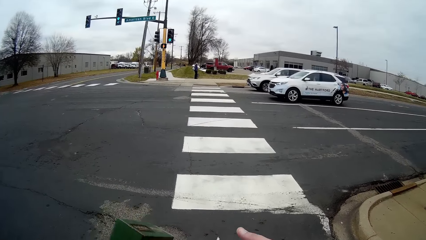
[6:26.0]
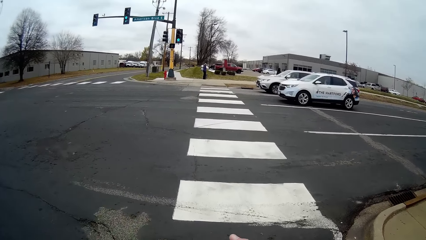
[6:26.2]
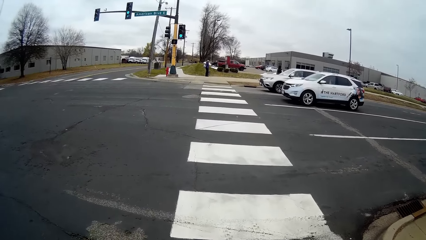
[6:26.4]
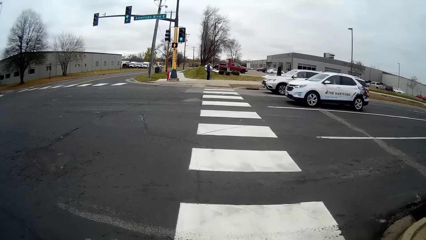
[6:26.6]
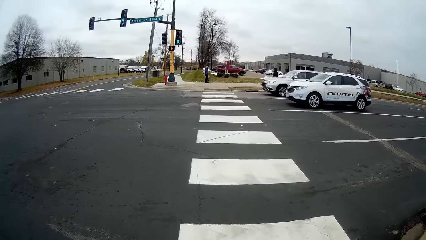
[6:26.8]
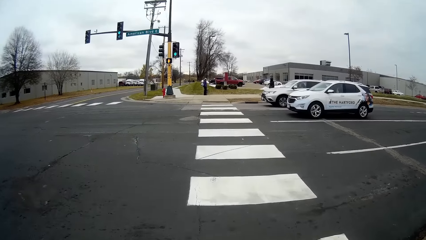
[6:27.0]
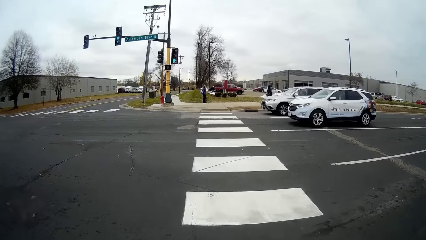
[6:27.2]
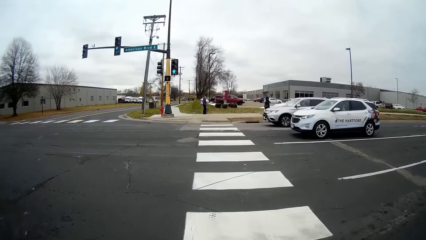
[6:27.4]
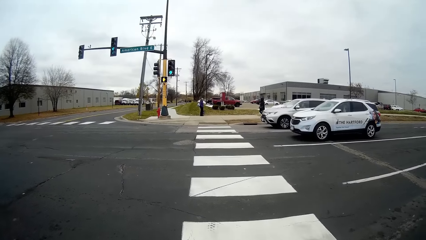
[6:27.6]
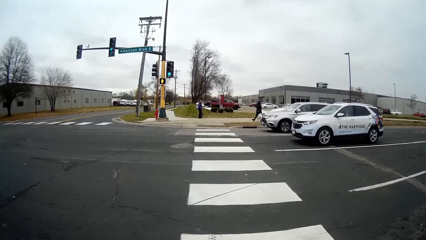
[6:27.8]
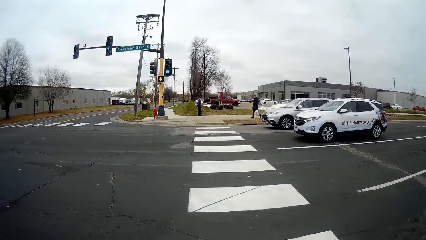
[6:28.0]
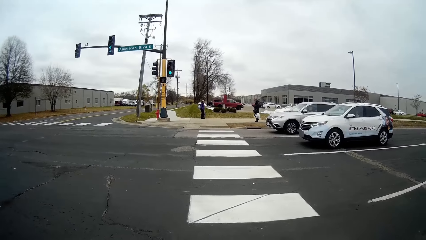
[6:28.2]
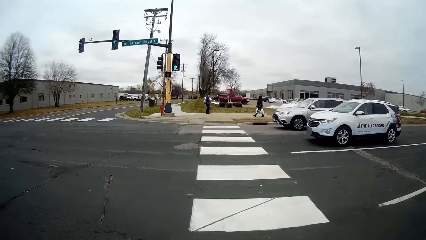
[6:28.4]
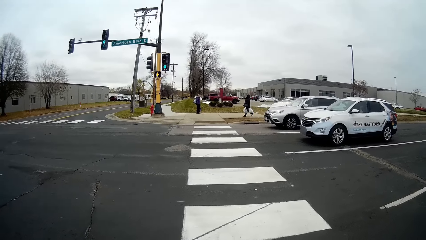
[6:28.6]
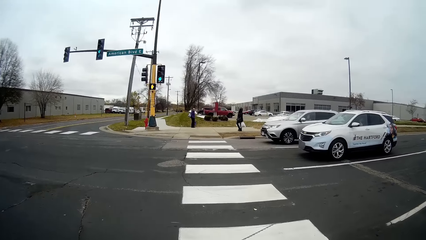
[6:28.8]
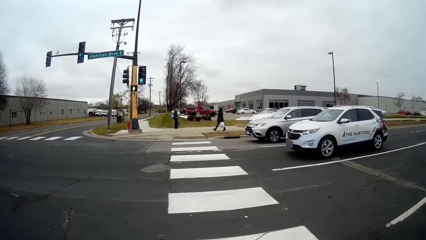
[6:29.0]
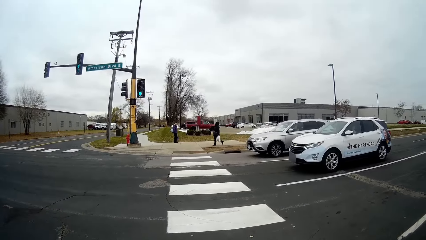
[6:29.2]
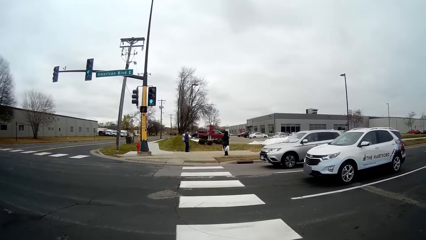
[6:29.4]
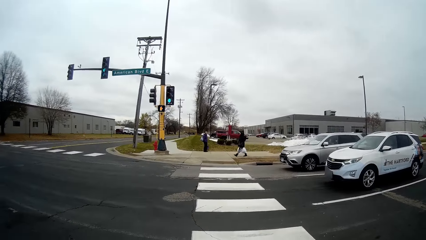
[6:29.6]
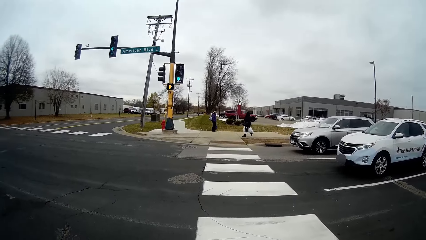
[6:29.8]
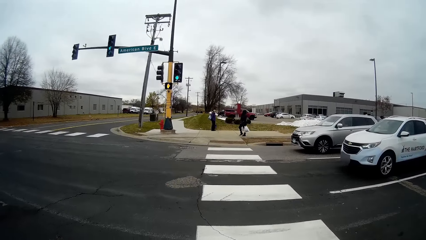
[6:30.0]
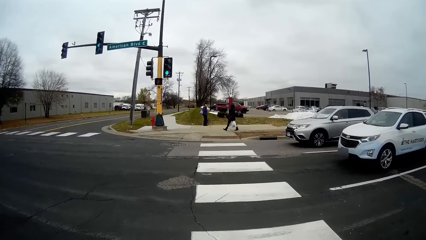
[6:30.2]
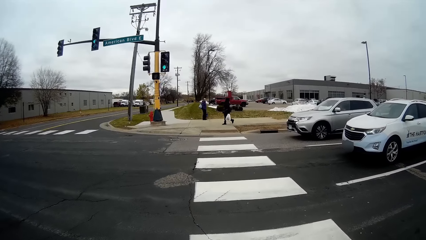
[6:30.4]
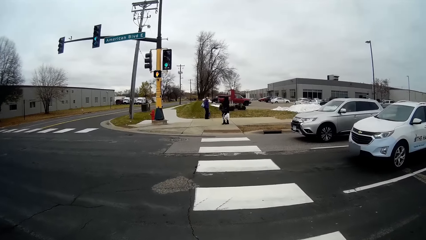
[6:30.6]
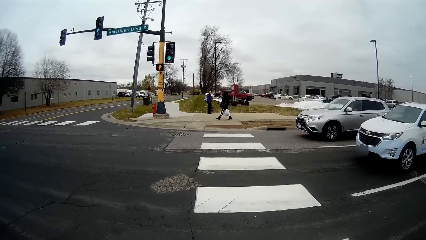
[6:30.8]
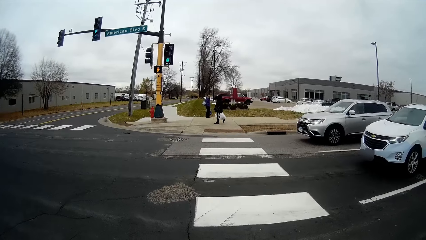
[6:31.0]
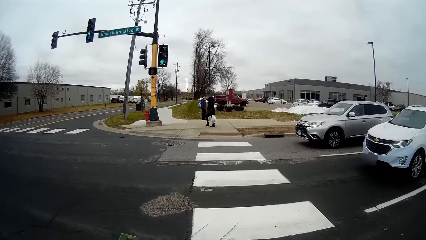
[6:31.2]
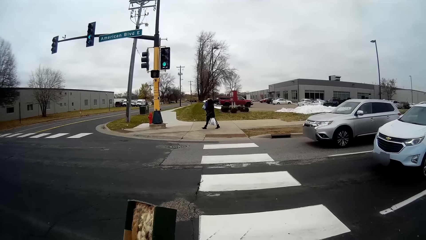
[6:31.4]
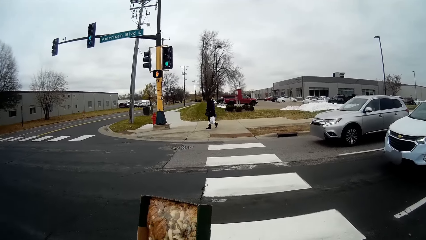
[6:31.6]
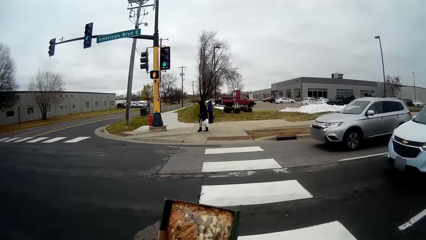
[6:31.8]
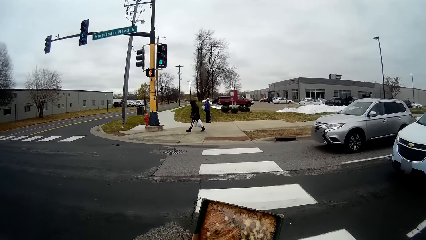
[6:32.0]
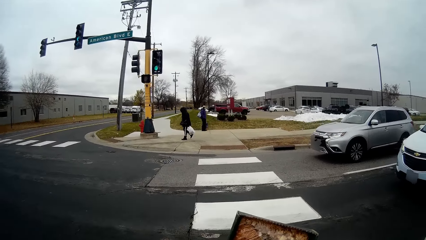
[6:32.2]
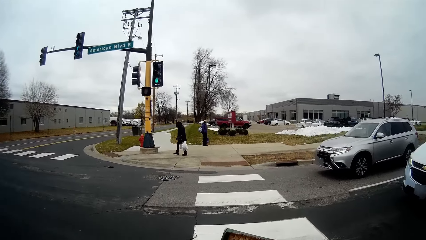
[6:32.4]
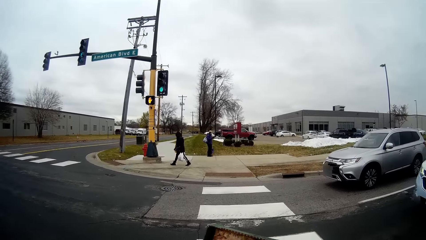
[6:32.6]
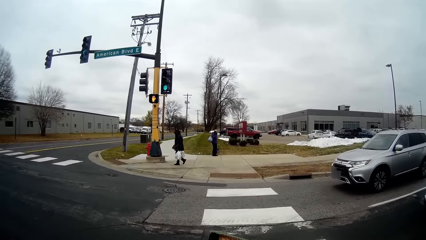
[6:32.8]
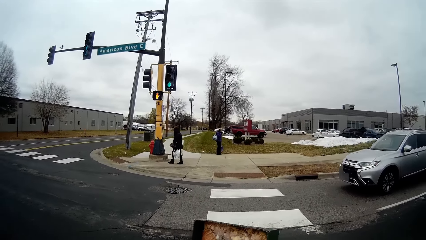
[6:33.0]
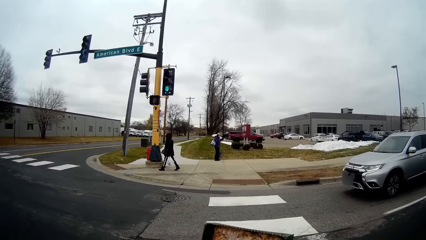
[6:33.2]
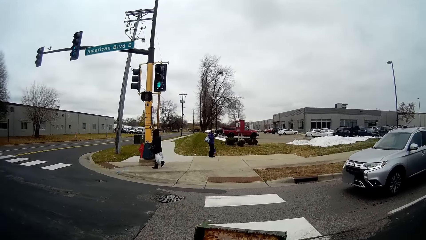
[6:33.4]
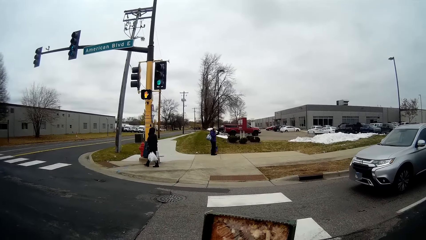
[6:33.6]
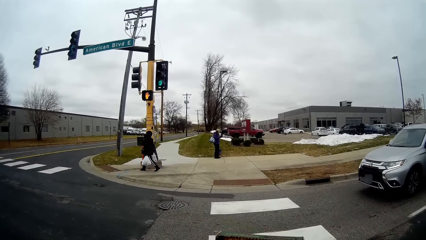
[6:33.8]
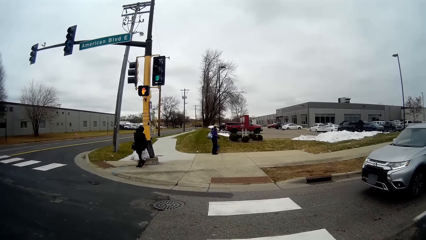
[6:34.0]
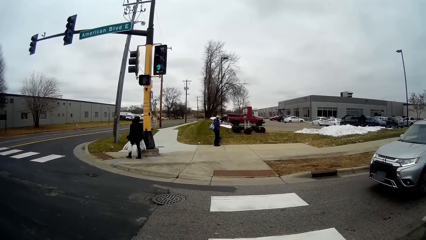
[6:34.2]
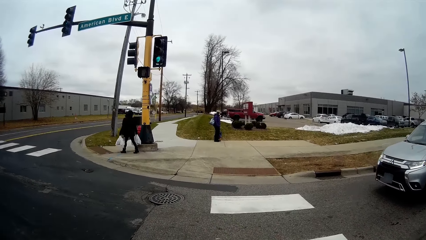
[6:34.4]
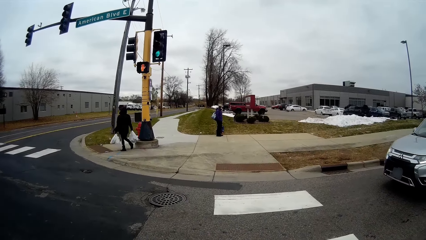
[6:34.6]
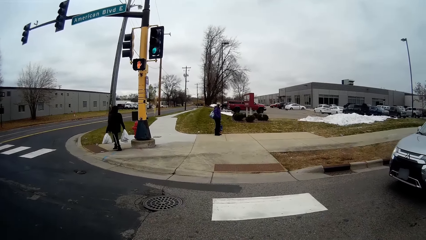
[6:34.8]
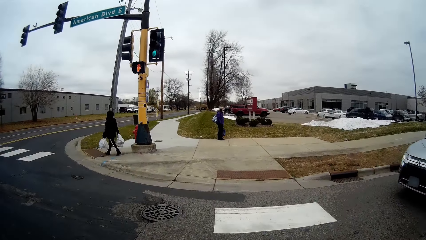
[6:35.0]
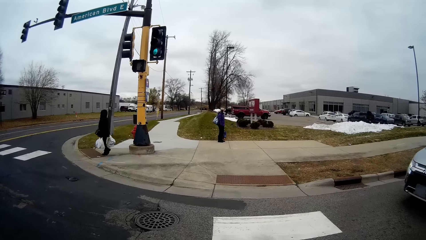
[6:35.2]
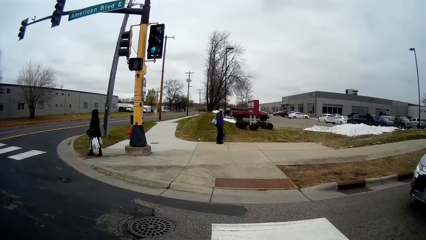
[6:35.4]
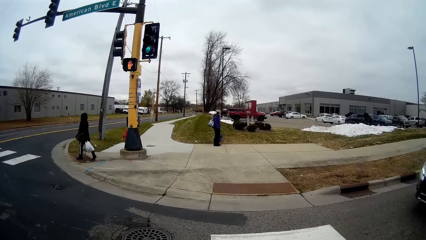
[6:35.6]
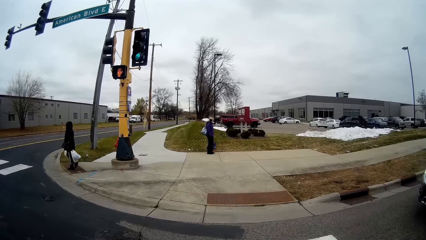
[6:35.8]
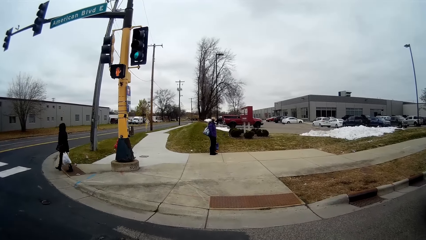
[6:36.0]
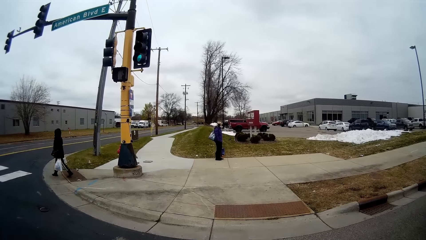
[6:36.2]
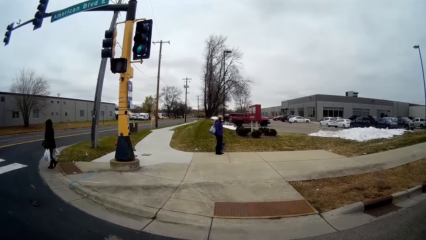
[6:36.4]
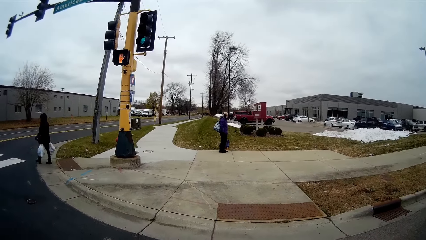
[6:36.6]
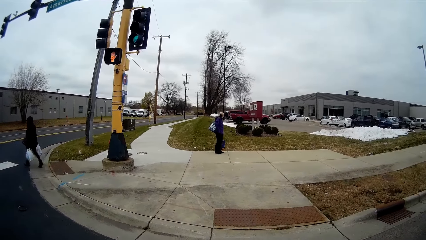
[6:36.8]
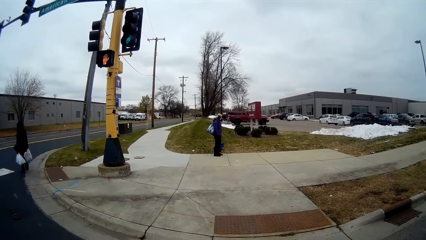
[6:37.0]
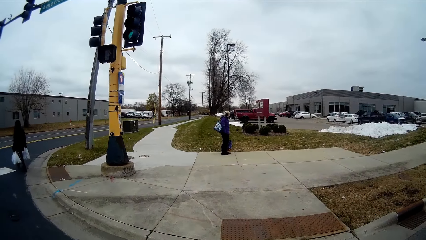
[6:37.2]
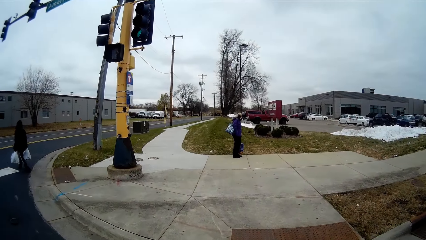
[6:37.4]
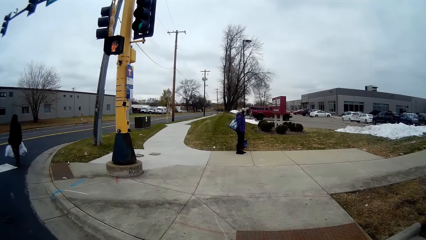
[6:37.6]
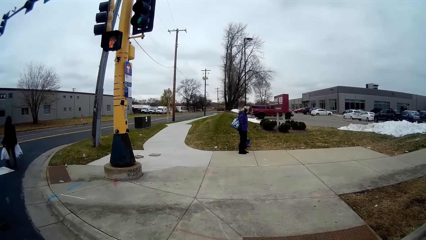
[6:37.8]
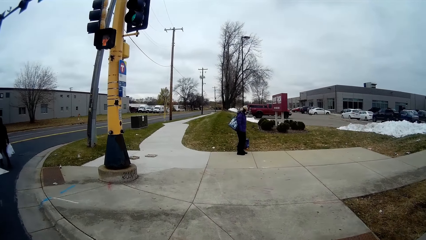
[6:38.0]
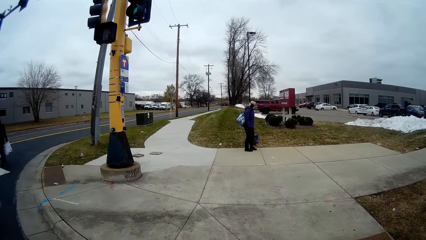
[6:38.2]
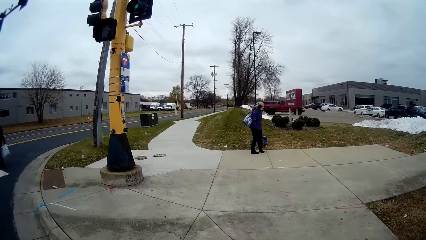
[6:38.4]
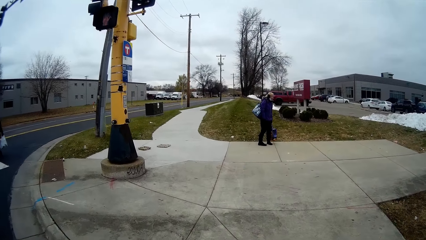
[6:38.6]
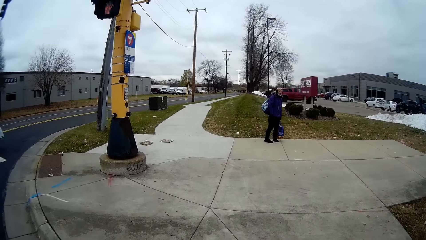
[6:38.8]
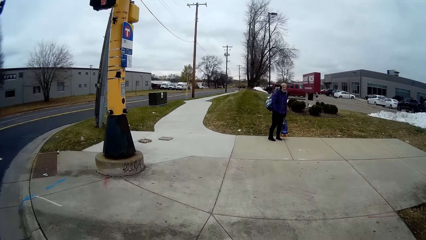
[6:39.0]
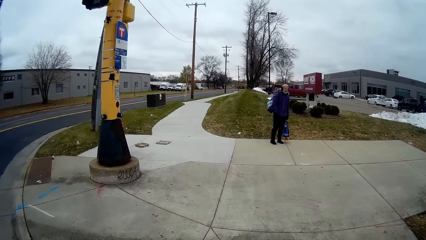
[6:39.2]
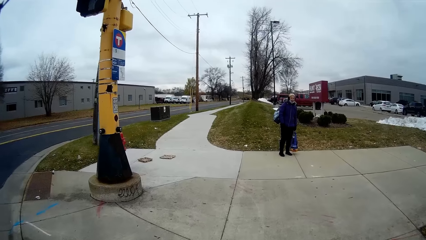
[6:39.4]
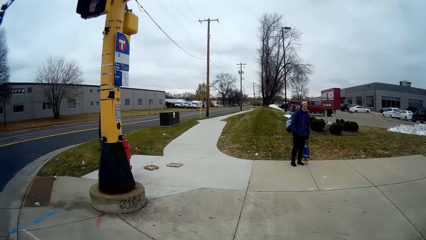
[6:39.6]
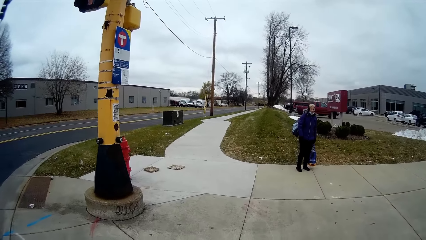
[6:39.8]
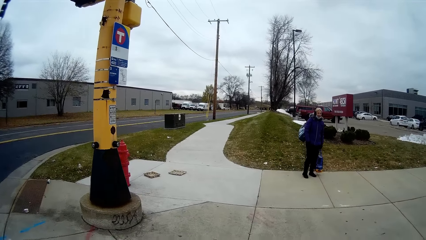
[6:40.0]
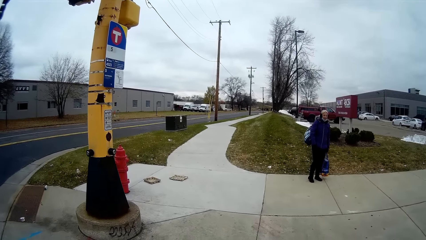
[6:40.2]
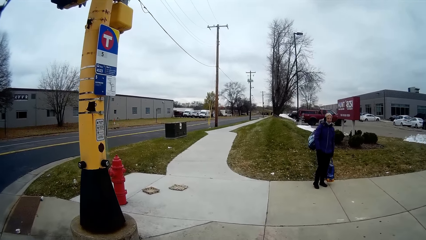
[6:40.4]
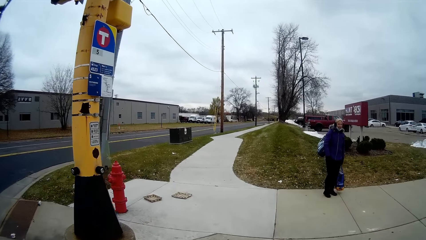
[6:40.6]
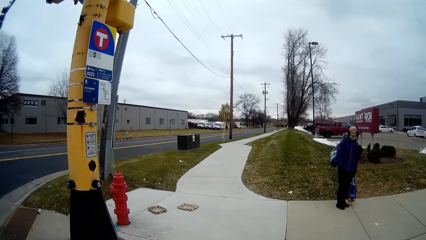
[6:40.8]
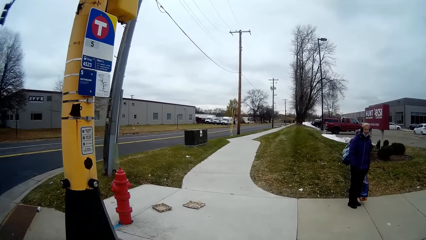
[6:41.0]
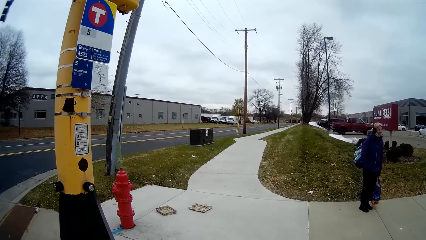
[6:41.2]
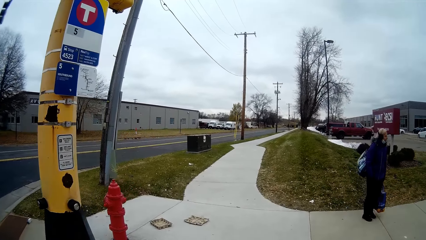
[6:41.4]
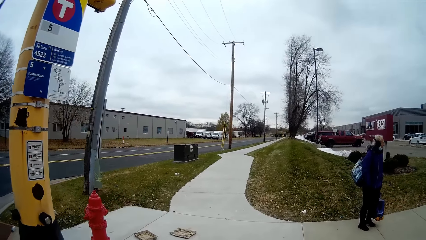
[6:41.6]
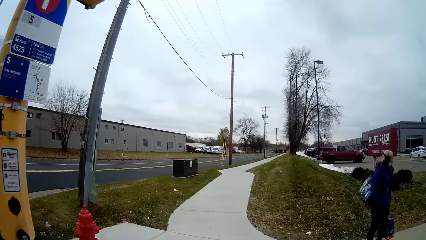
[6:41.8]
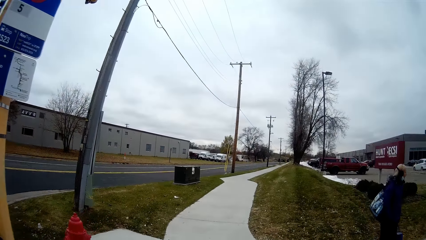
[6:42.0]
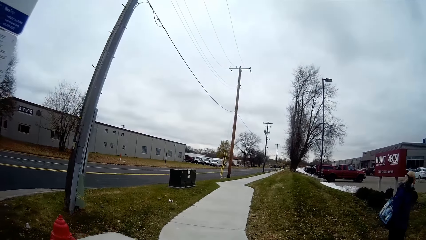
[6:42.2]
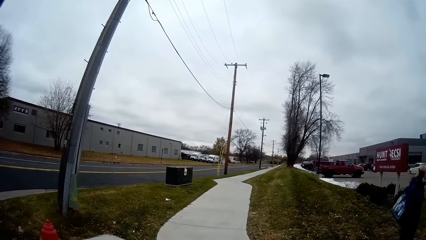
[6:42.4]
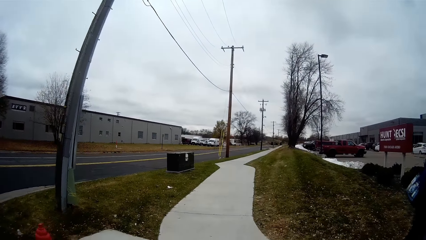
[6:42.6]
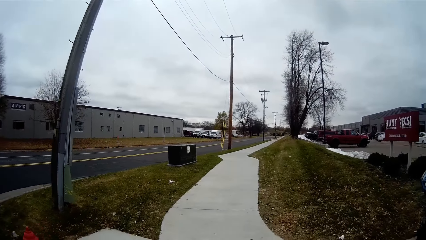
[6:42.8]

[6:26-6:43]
The camera wearer crosses the road. They walk past two SUVs with the man. A person walks ahead of the camera wearer with two plastic bags in his hands. The camera wearer holds the food package. They continue to cross the road. Another person stands alongside a pathway. The camera wearer walks on the sidewalk.
